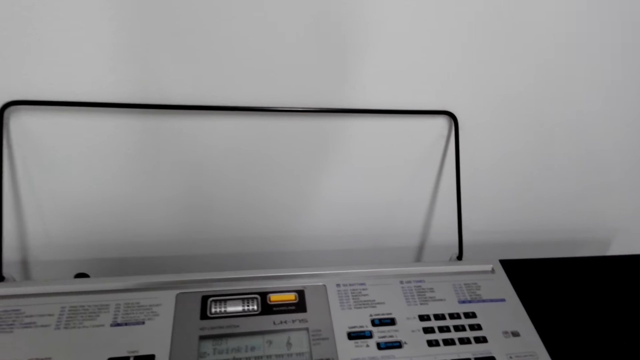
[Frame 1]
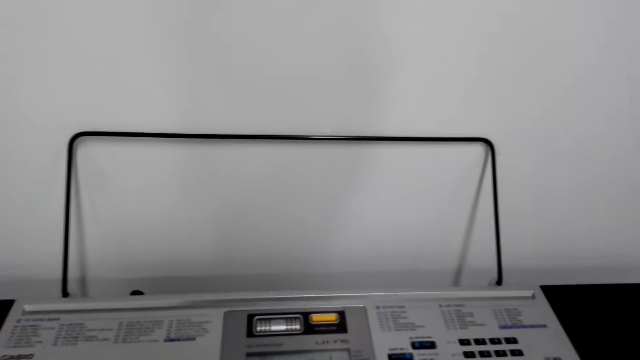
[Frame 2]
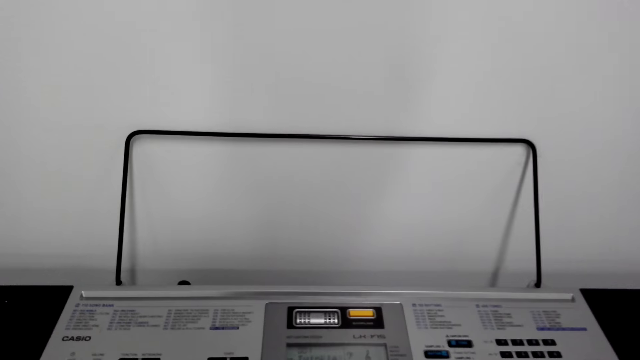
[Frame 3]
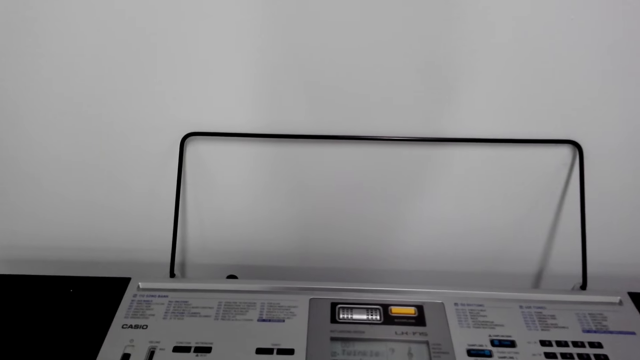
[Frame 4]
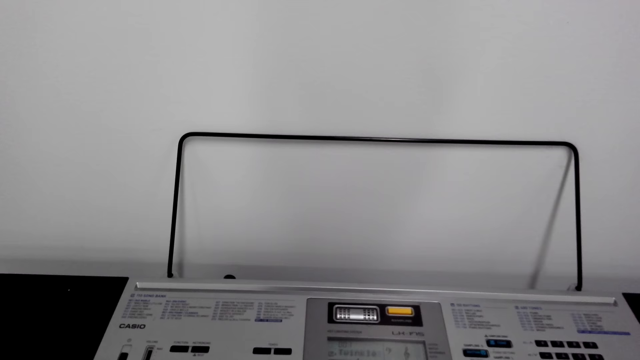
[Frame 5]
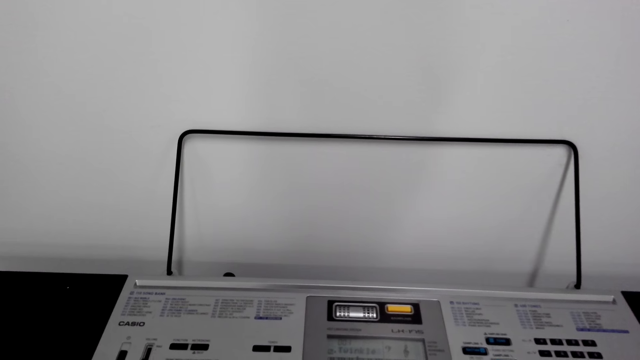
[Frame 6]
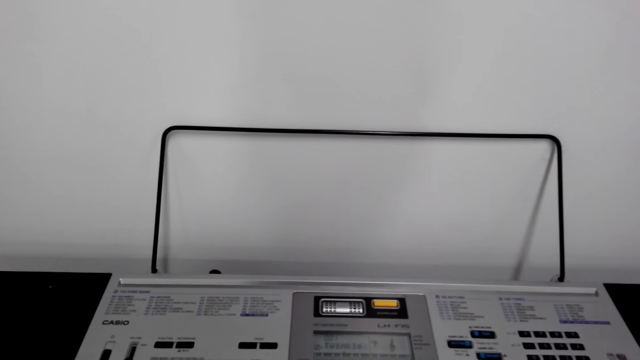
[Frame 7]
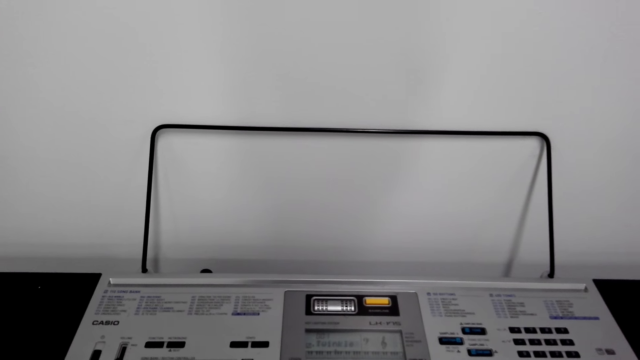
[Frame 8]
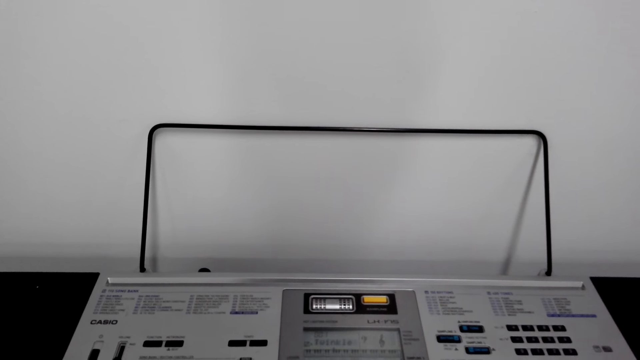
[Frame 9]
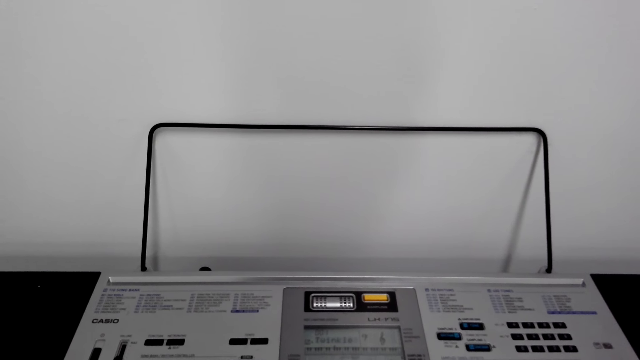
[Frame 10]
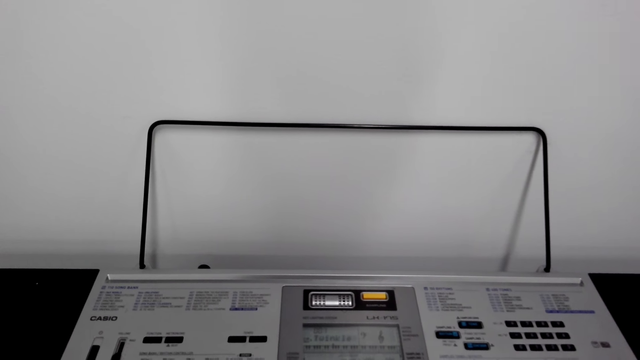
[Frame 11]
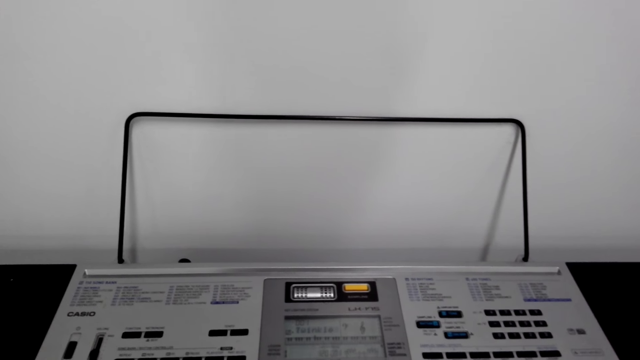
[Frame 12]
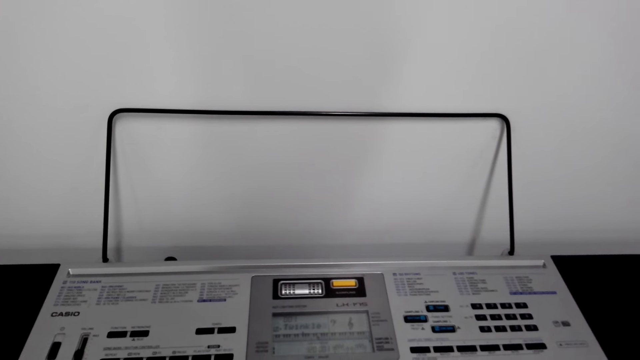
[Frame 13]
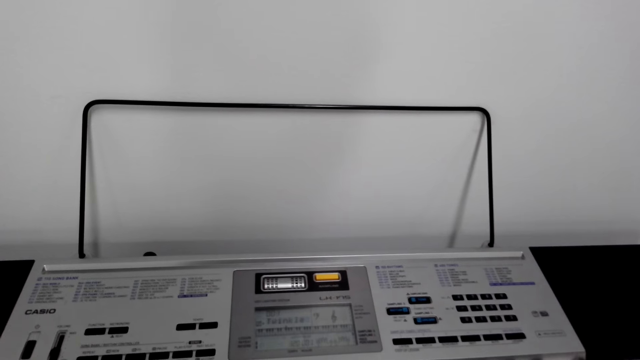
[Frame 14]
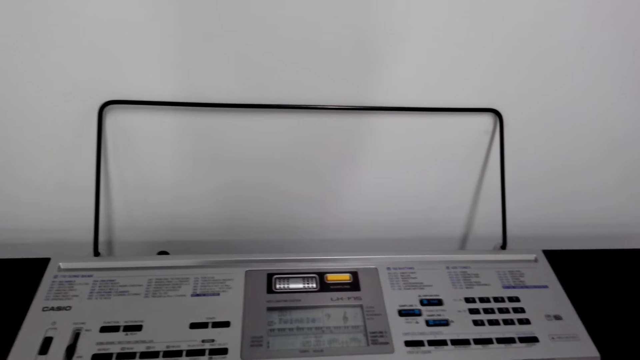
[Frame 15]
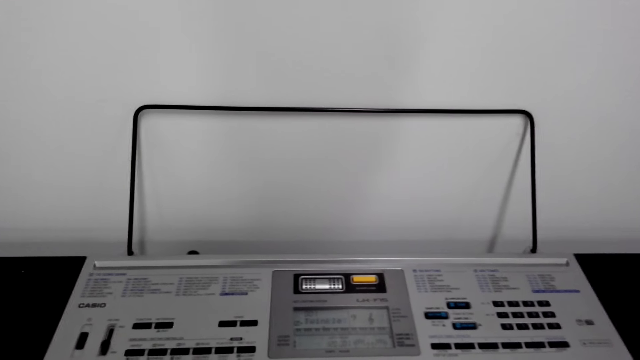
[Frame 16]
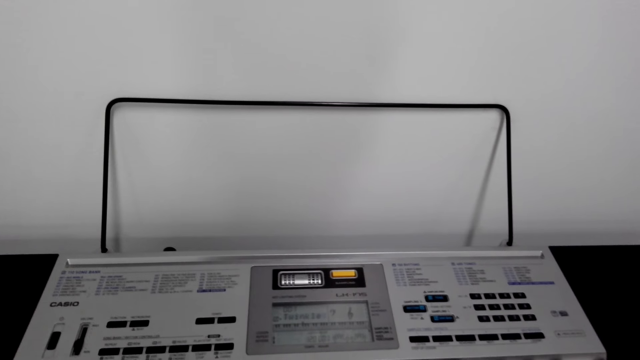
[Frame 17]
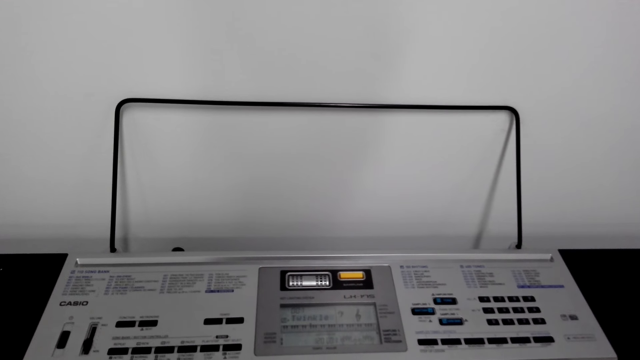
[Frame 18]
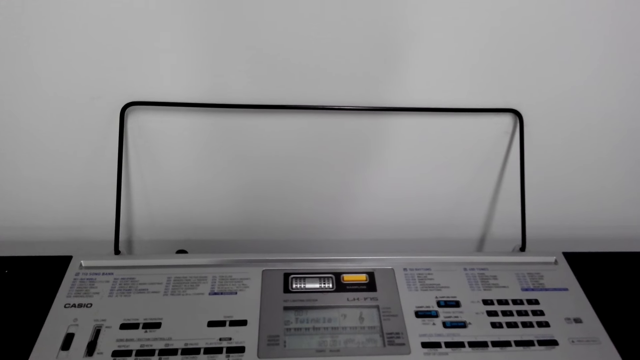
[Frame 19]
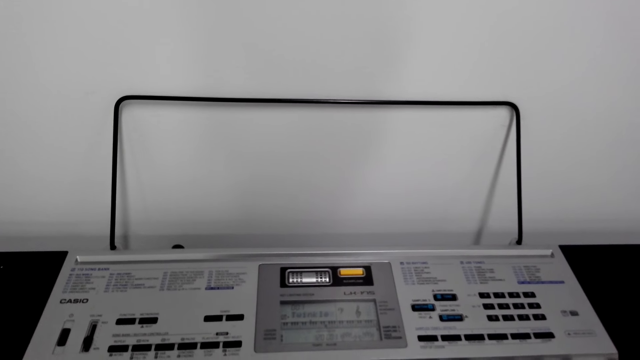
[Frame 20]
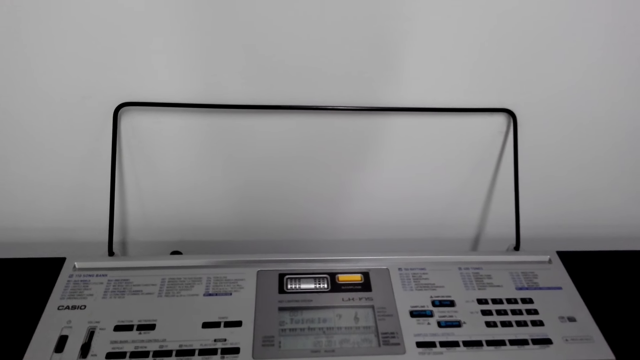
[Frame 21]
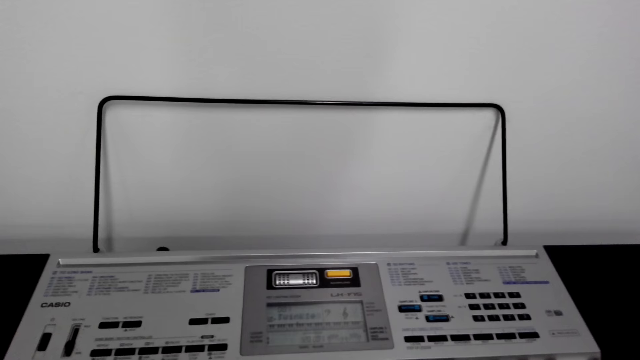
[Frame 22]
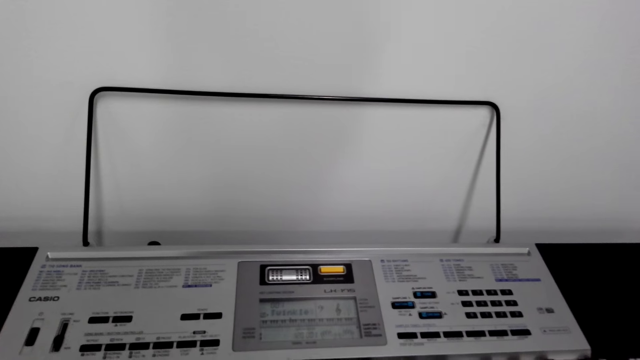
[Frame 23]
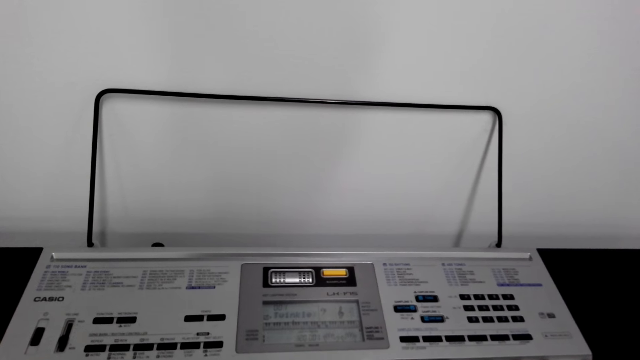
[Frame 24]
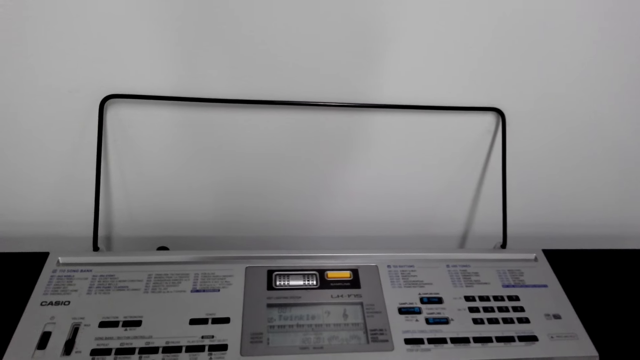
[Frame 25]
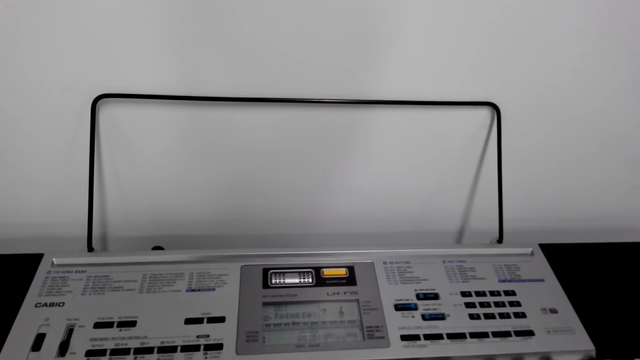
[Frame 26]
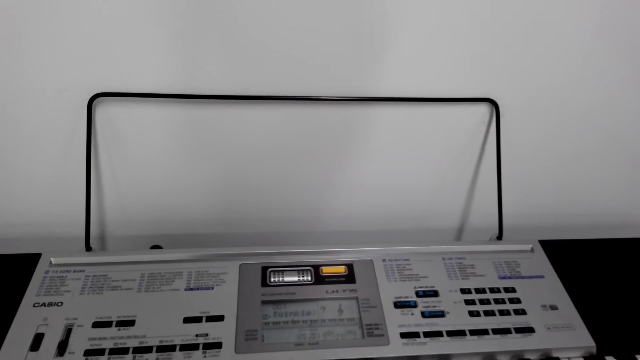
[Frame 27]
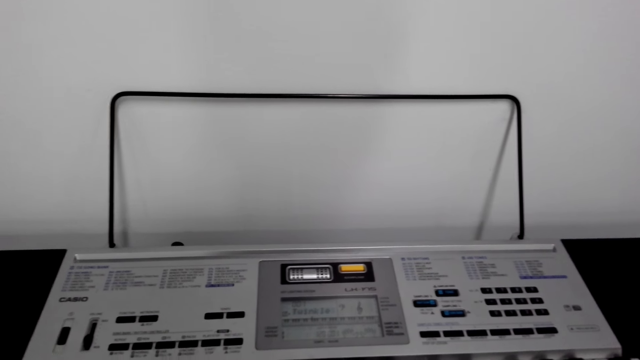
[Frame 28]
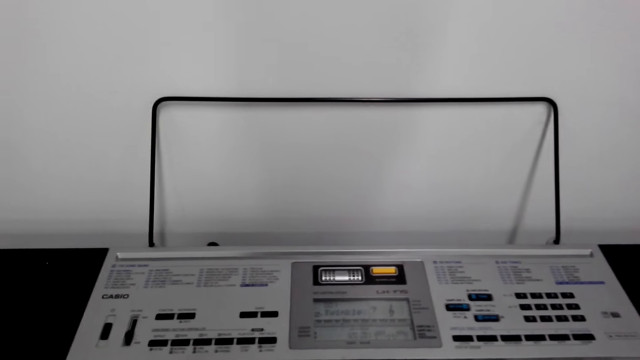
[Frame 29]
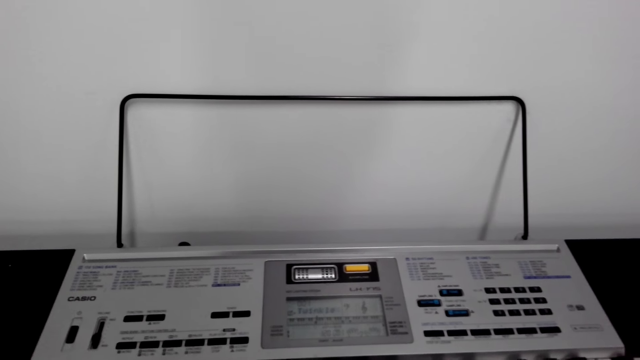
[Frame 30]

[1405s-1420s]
The camera wearer plays the piano. They play the keyboard.

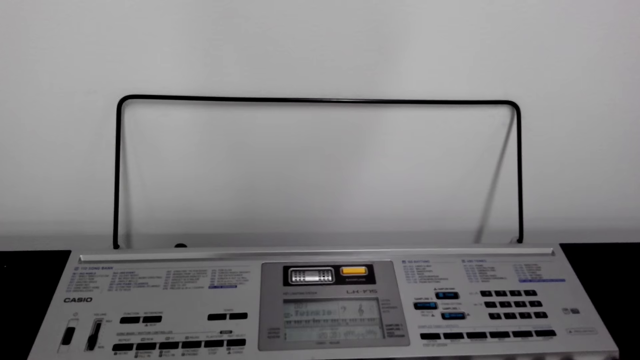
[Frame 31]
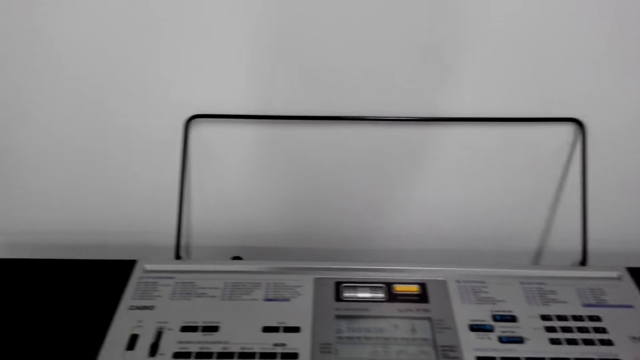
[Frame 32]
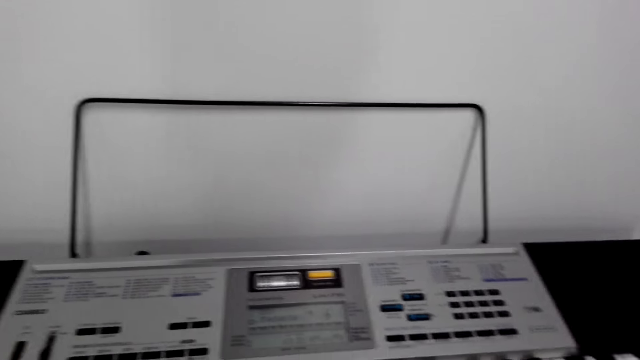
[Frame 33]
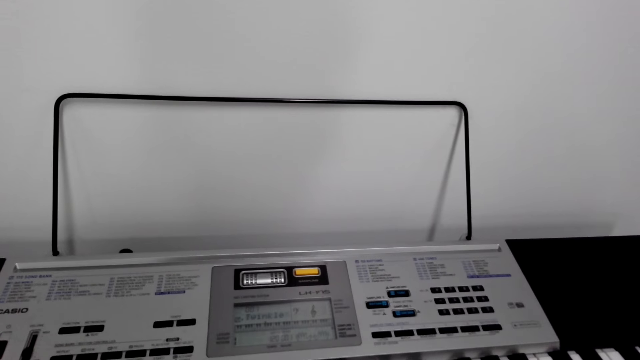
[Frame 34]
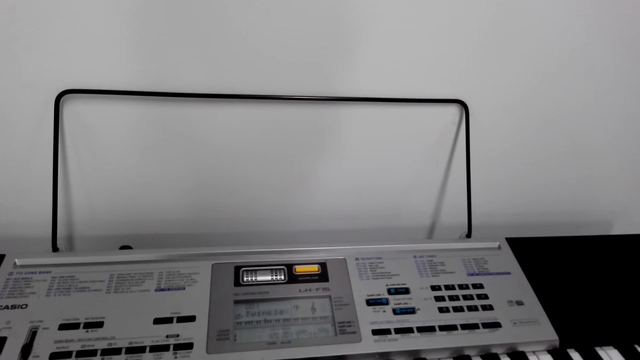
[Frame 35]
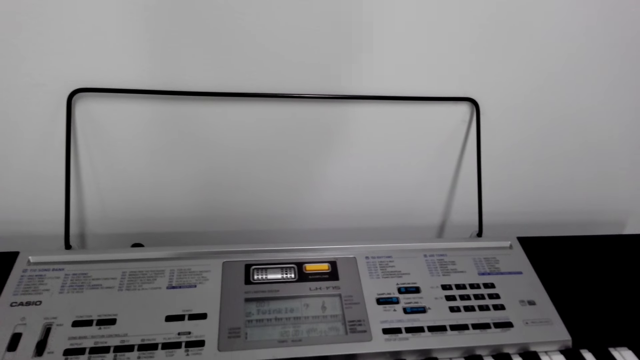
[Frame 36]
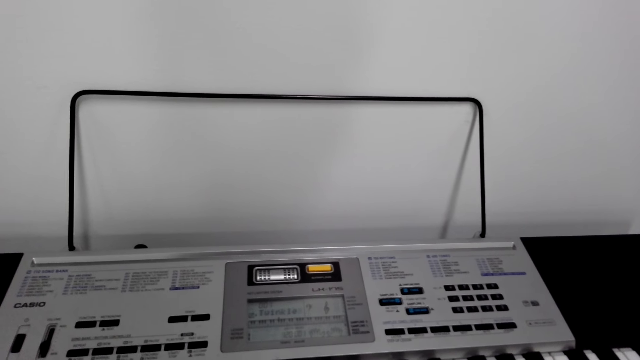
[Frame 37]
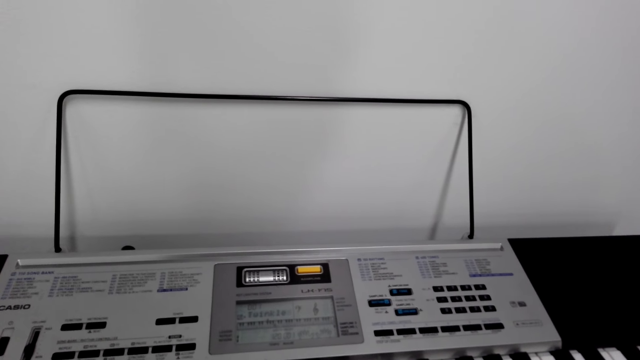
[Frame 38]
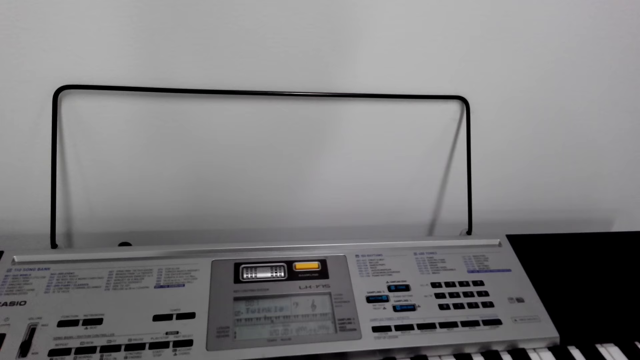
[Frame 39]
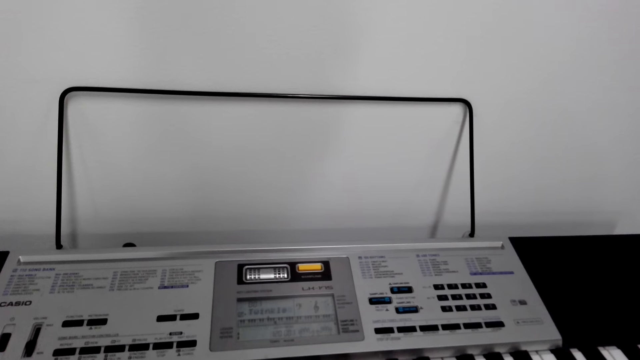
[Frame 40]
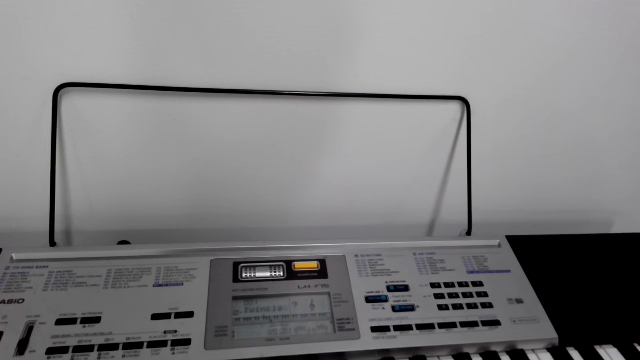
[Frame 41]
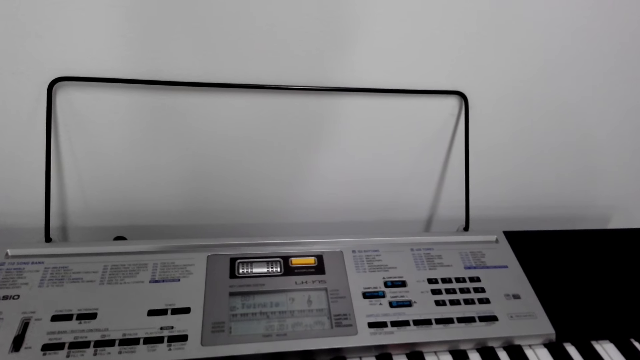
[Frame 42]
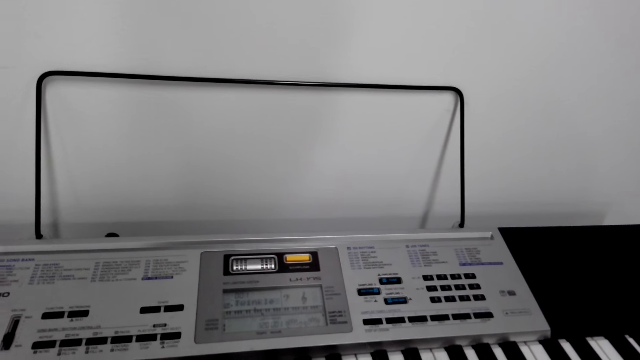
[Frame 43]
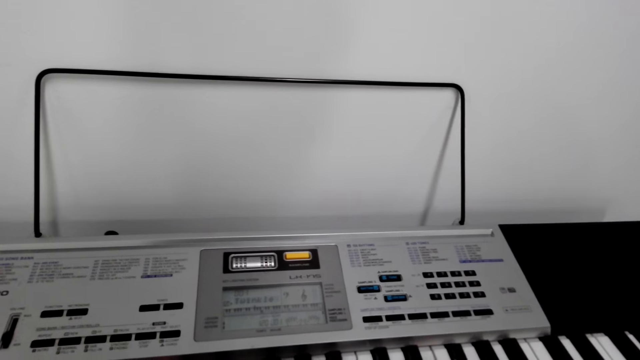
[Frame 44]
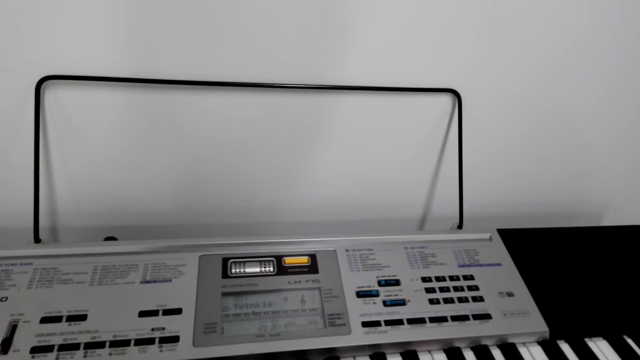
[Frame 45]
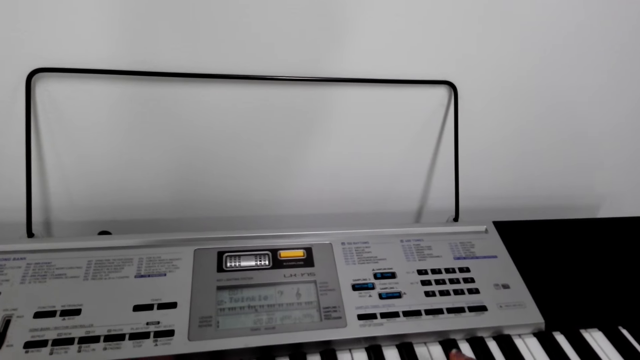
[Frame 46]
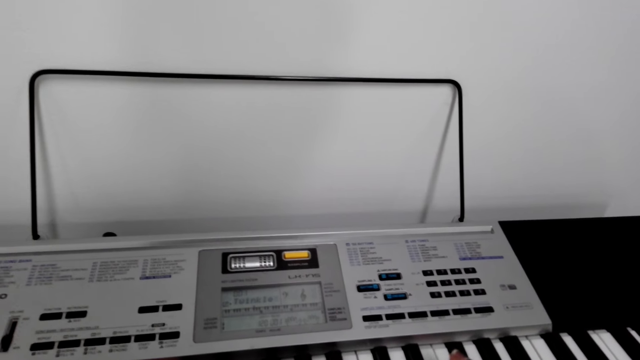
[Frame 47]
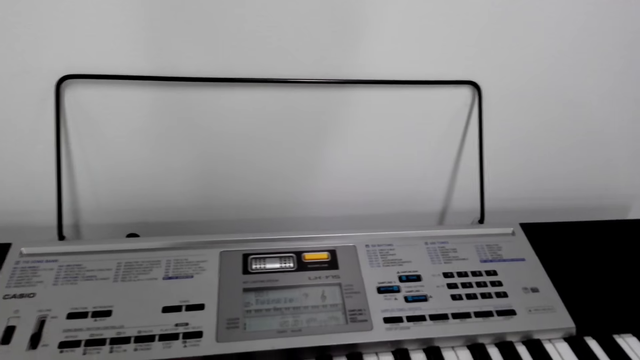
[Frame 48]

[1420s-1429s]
The camera wearer looks around the keyboard. They play the keyboard.
